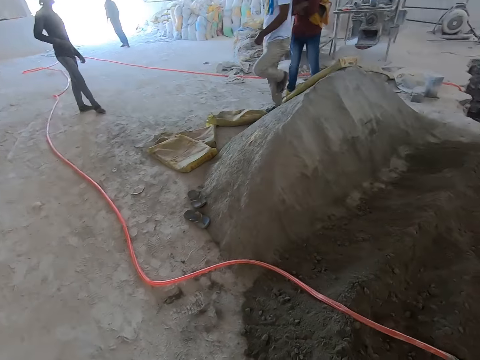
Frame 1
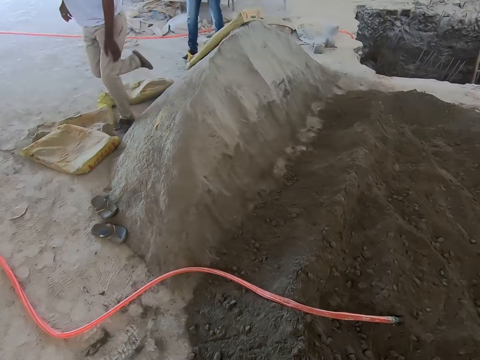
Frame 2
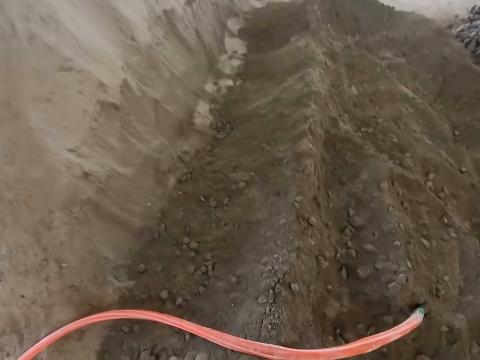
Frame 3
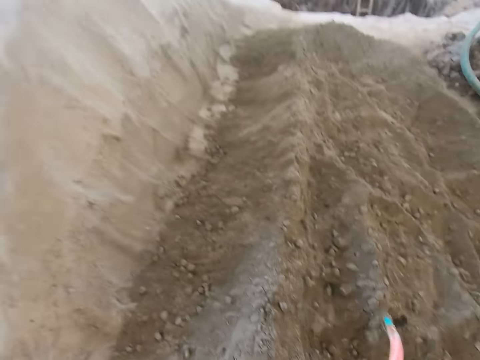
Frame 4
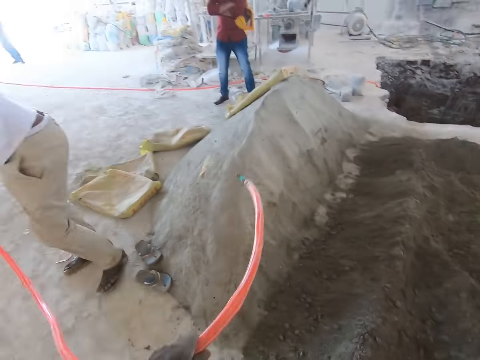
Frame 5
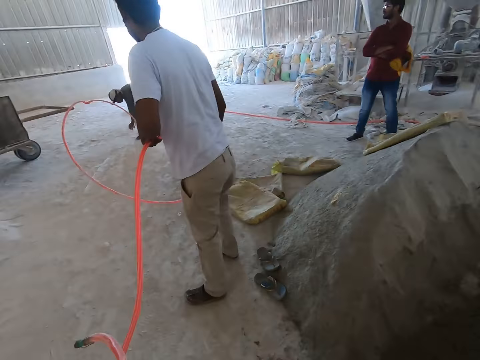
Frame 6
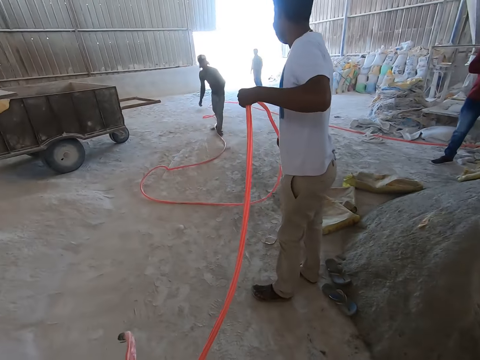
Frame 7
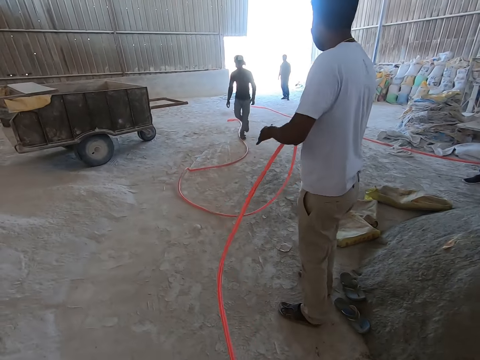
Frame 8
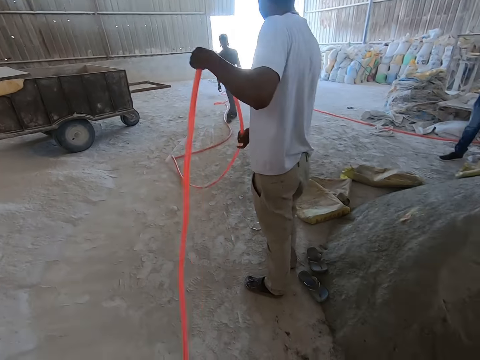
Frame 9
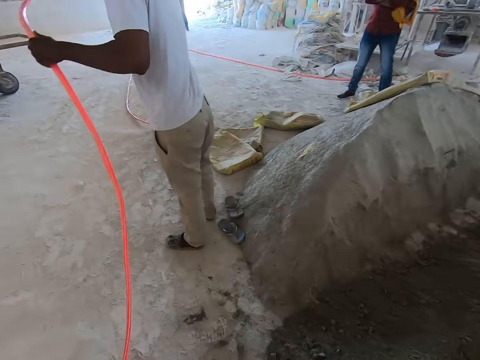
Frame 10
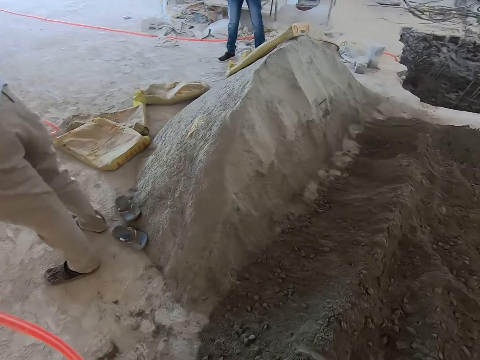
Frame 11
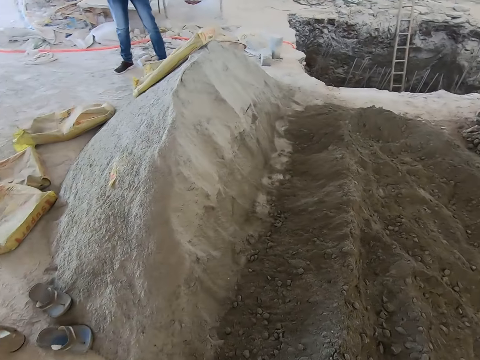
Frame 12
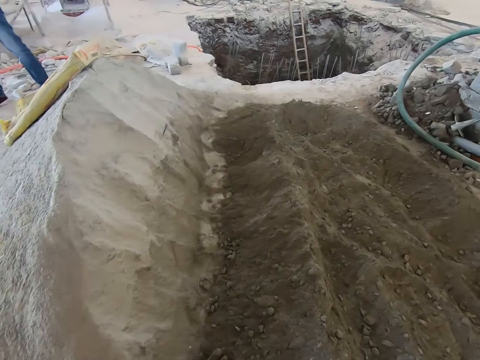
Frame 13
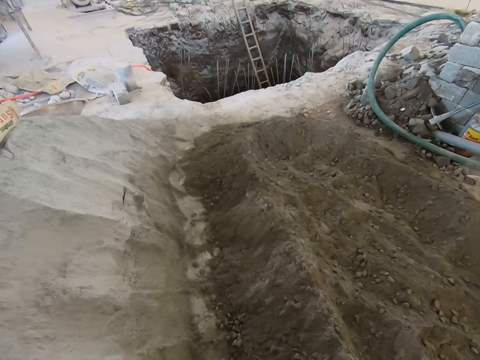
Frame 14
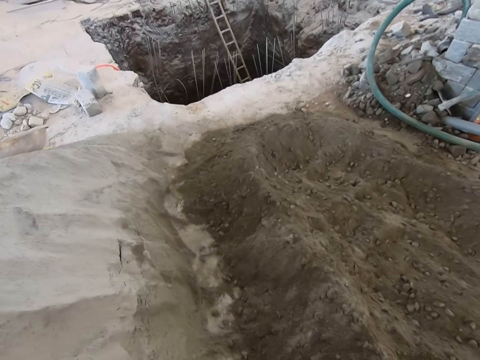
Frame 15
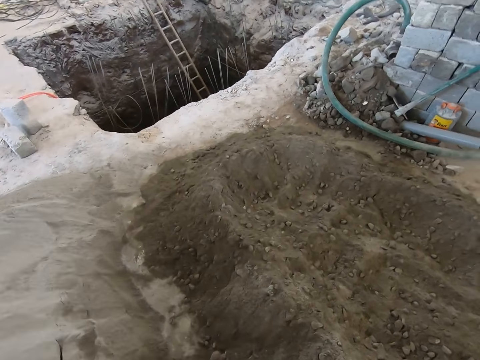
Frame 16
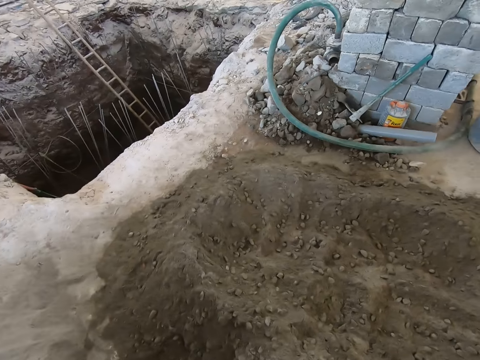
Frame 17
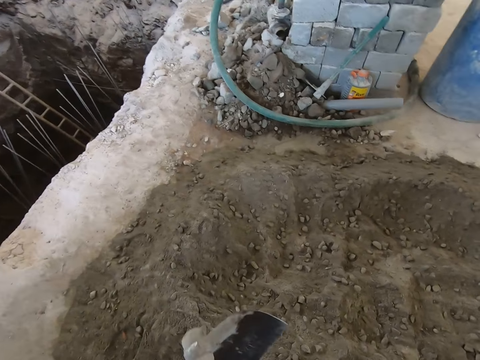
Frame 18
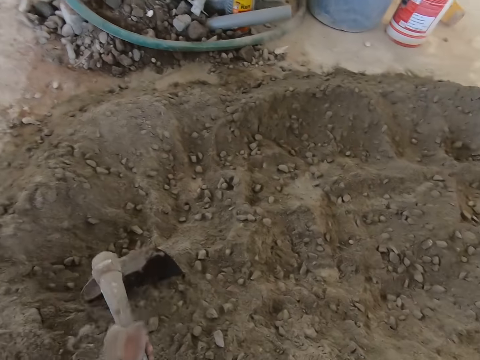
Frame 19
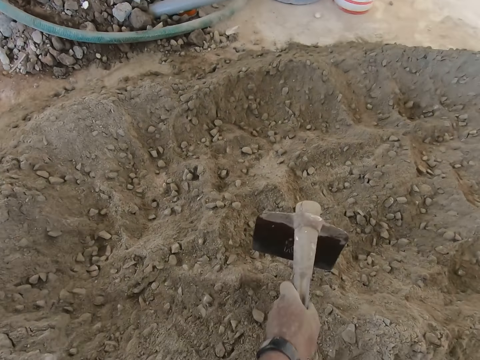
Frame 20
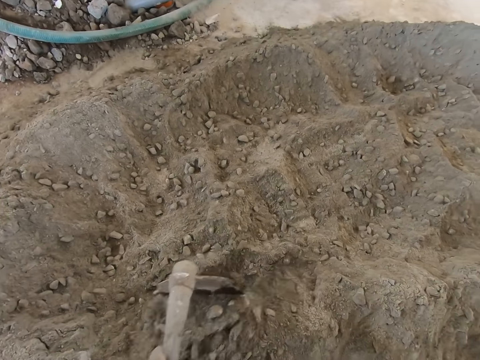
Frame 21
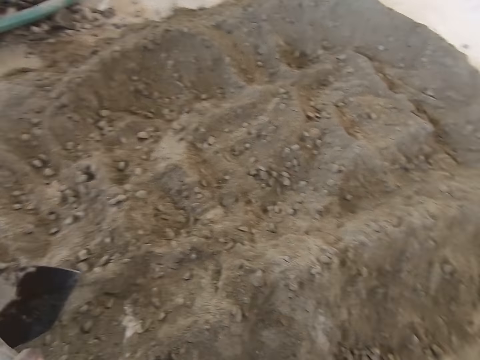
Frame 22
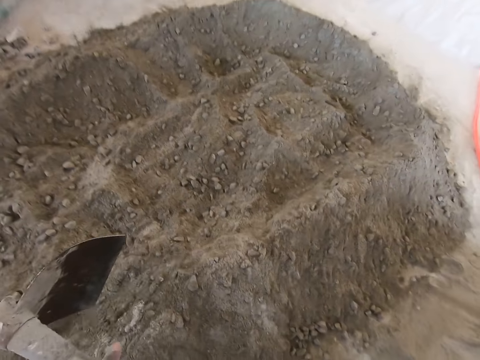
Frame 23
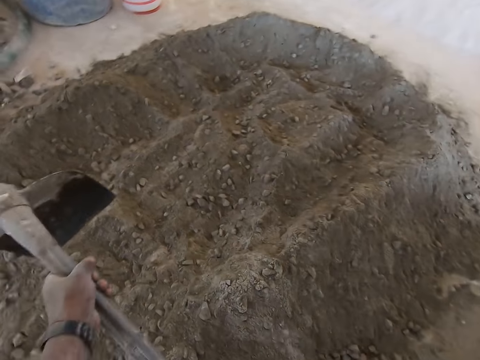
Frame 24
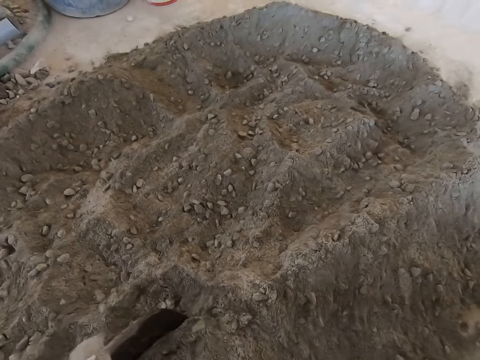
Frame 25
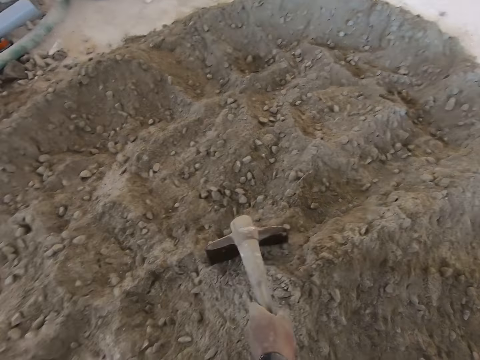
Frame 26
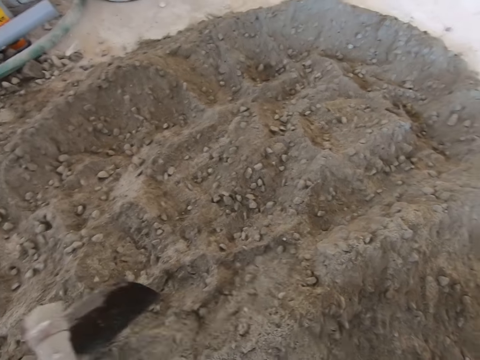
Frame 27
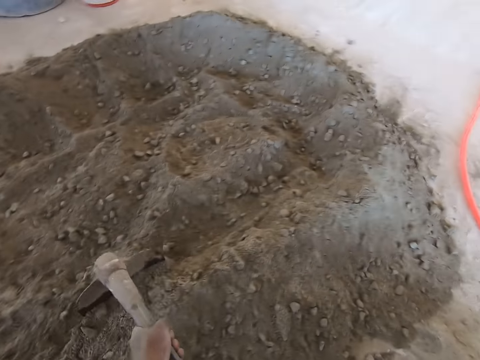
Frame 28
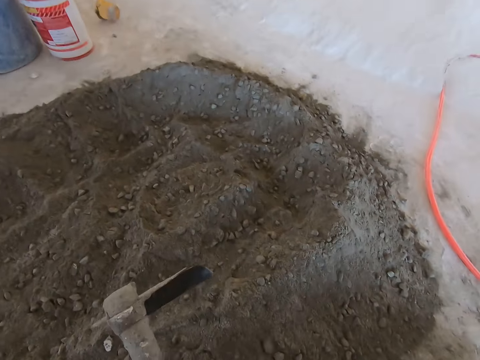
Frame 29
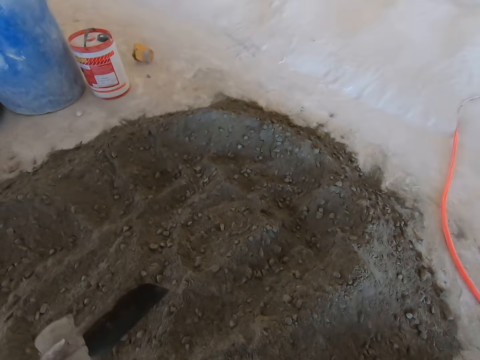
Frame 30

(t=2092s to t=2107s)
The camera wearer picks up a hose pipe on the floor with his left hand. A man pulls the hose pipe. Another man picks up the hose pipe on the floor with both hands. Another man picks up the hose pipe on the floor with both hands. The camera wearer digs sand with the shovel or hoe in both hands.

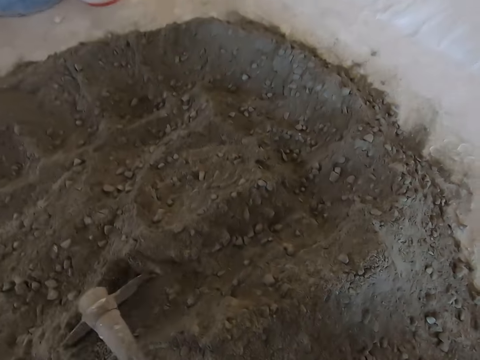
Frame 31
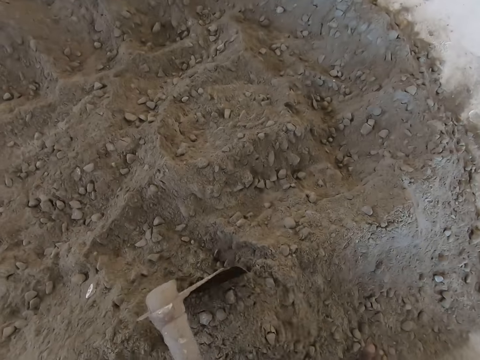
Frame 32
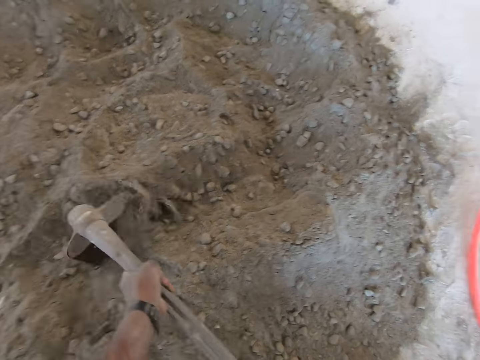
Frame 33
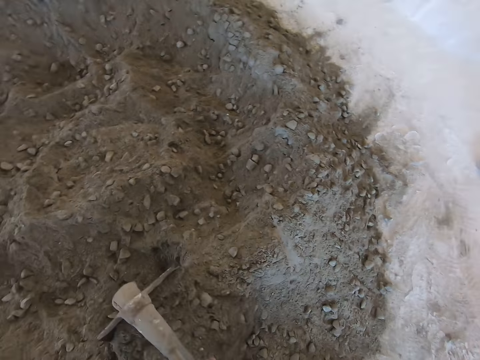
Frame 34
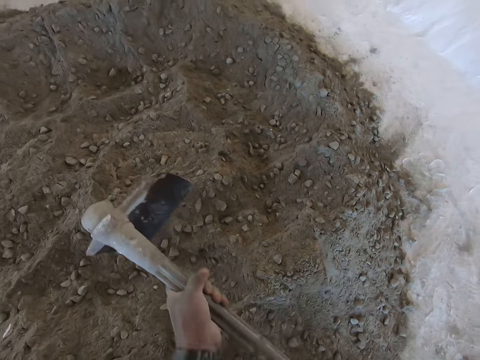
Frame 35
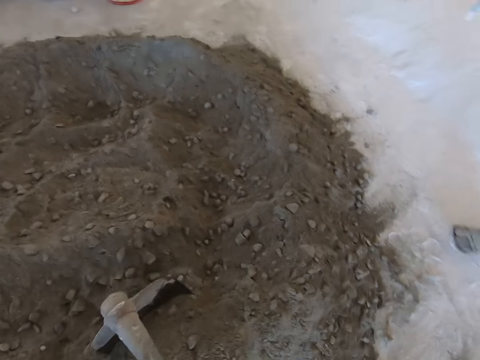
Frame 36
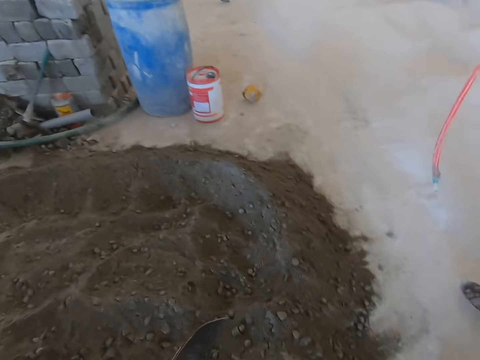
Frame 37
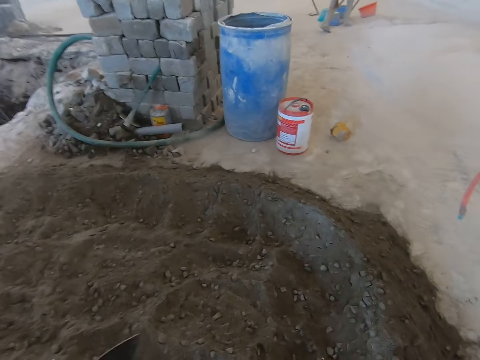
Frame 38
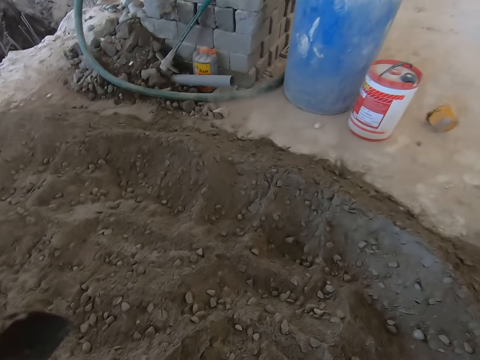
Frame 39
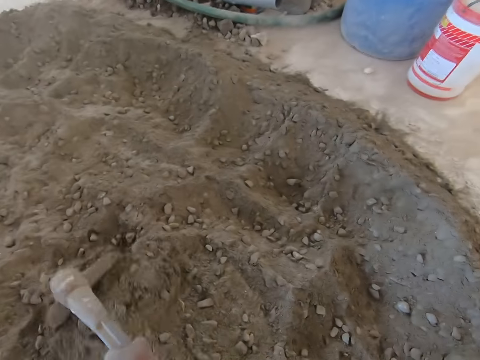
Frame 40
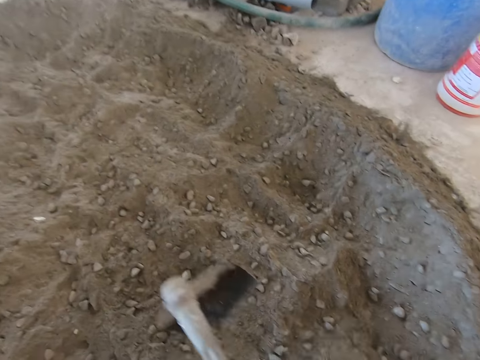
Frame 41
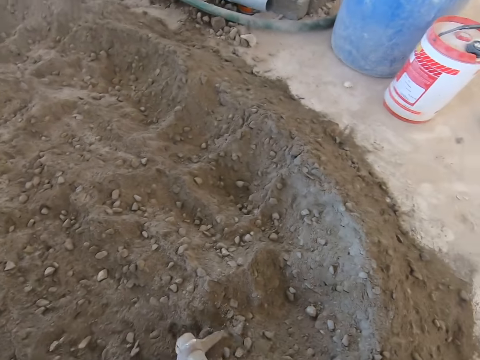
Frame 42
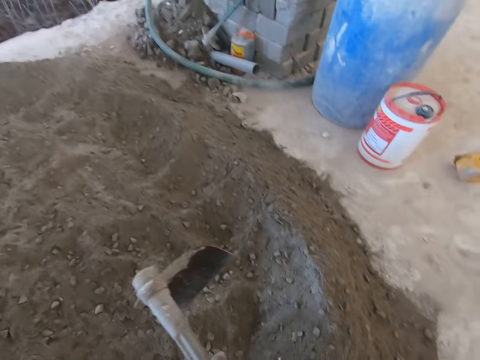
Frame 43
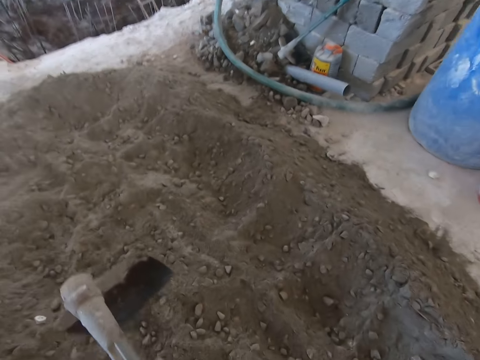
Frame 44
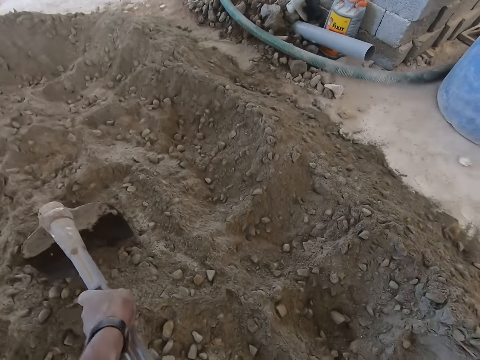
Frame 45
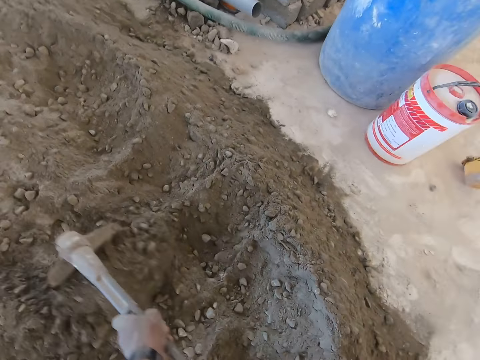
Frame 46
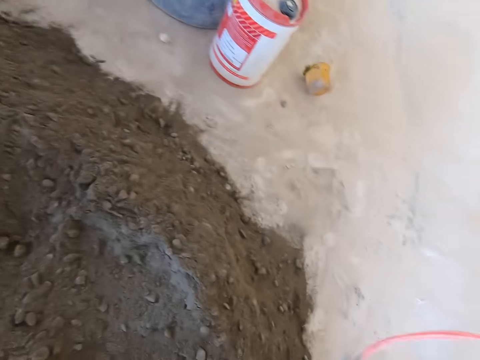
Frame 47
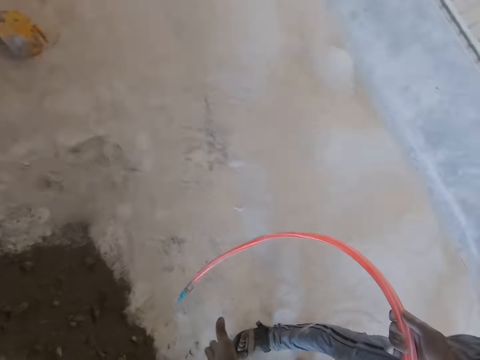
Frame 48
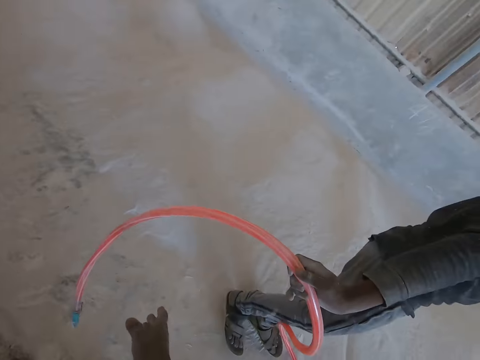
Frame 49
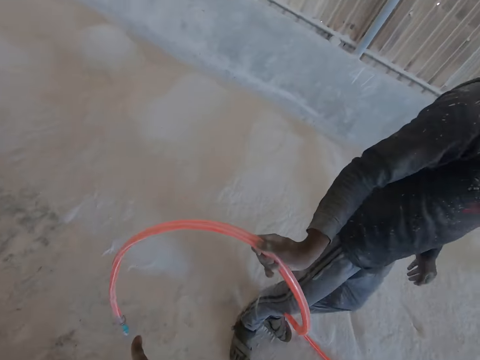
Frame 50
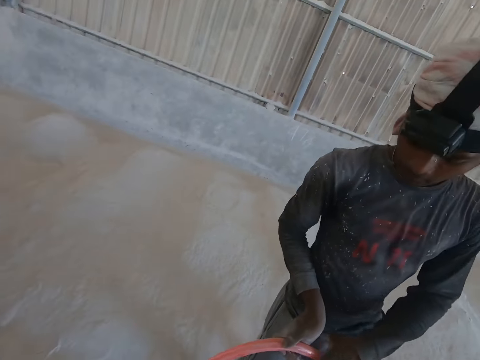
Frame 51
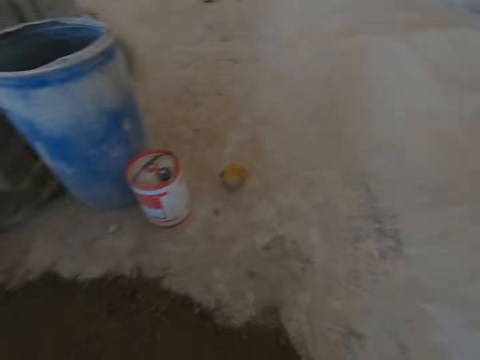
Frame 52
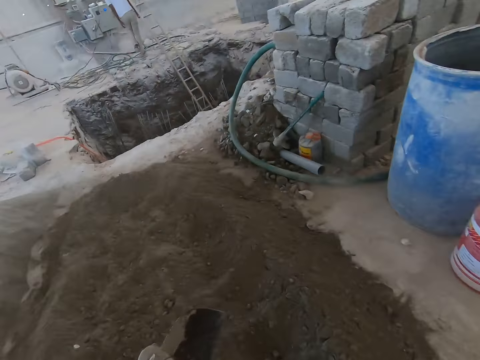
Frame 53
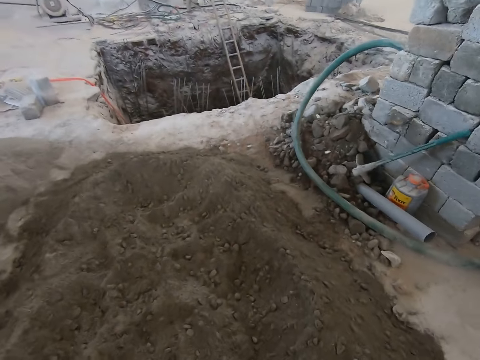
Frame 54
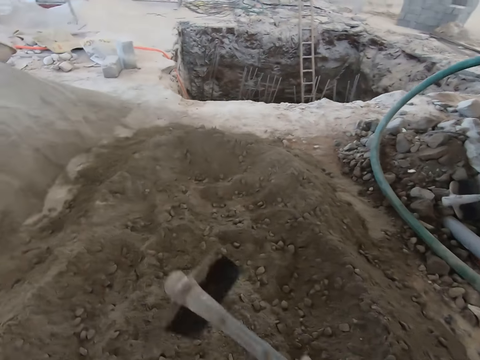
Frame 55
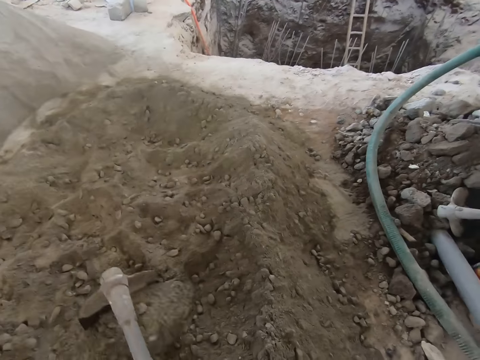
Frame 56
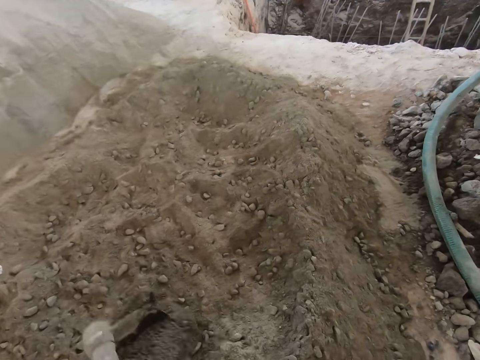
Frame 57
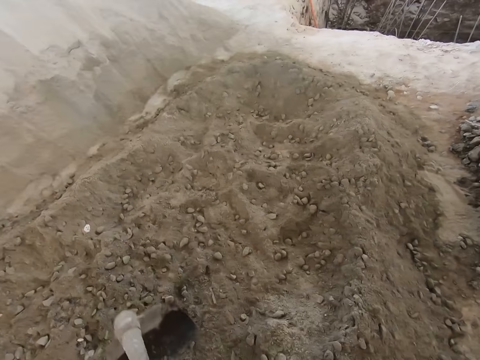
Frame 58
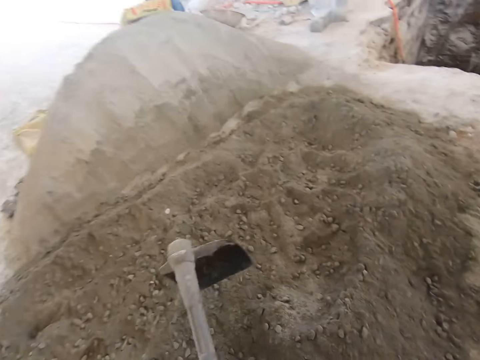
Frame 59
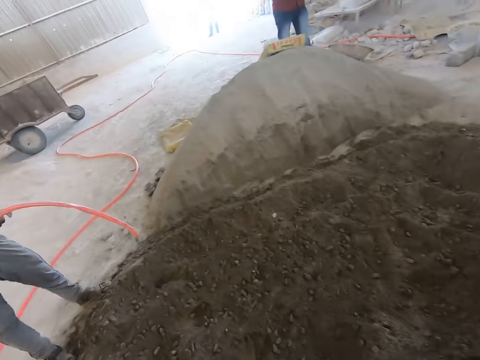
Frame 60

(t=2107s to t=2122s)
The camera wearer interacts with the man. The man holds the hose pipe with his right hand. The camera wearer digs sand with the shovel or hoe in both hands.
